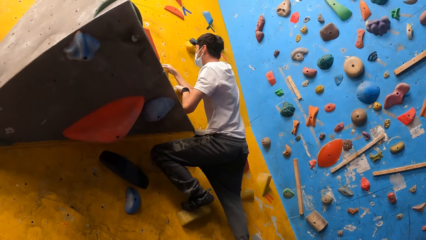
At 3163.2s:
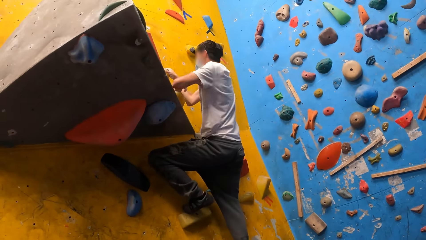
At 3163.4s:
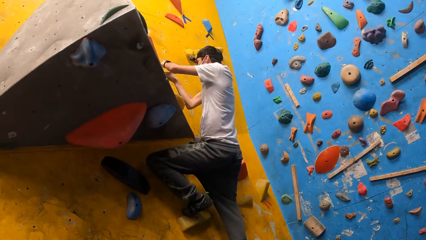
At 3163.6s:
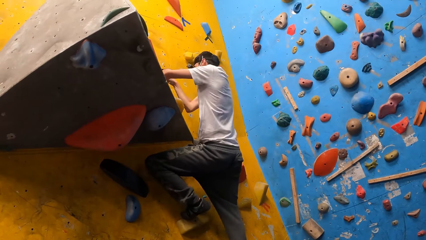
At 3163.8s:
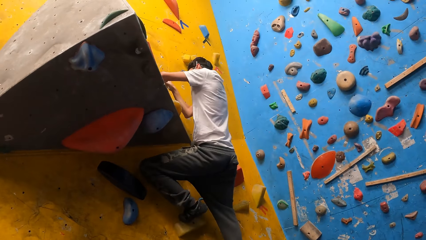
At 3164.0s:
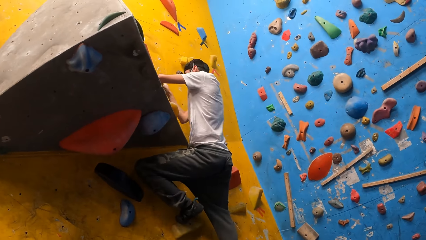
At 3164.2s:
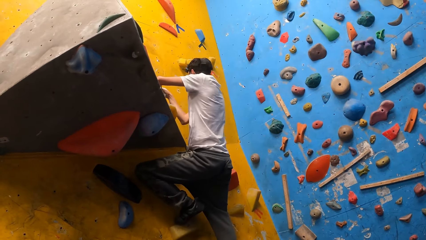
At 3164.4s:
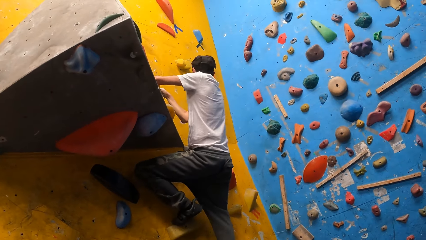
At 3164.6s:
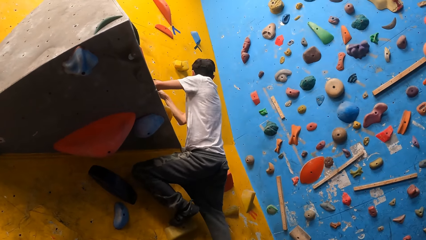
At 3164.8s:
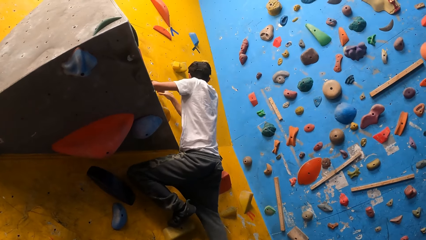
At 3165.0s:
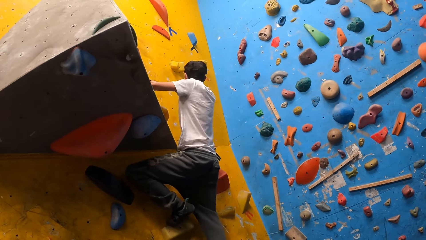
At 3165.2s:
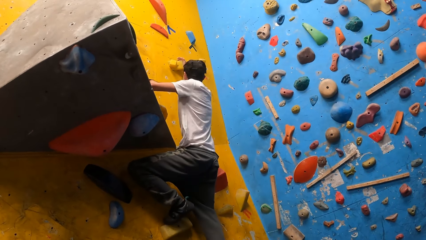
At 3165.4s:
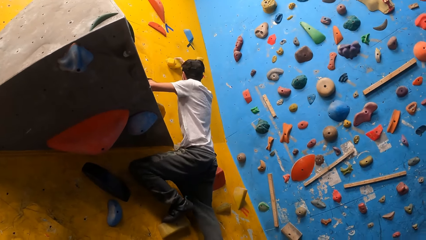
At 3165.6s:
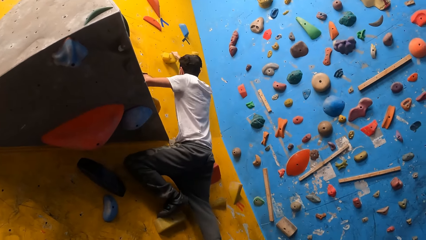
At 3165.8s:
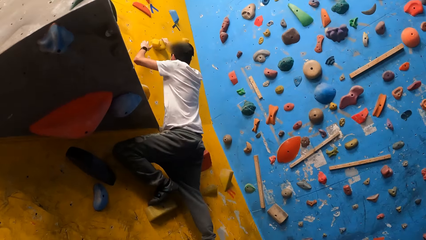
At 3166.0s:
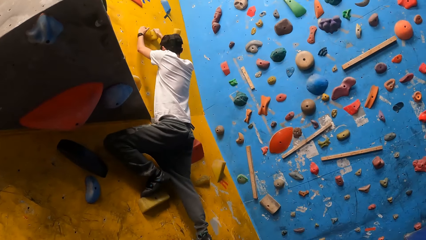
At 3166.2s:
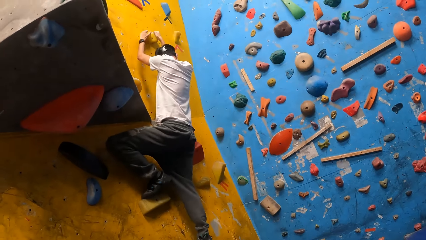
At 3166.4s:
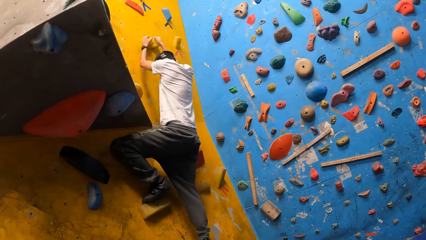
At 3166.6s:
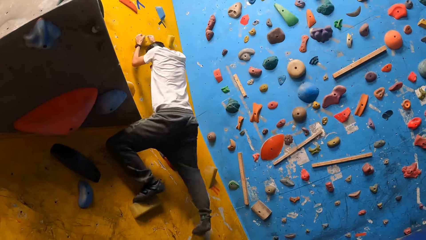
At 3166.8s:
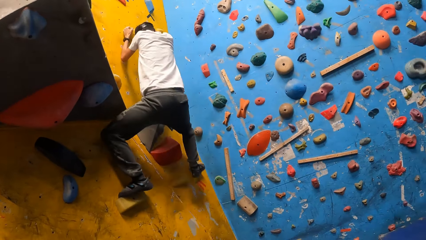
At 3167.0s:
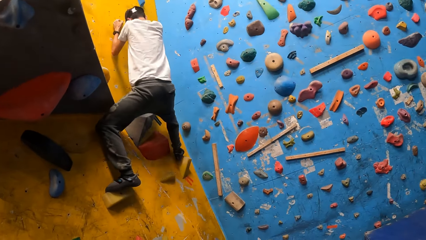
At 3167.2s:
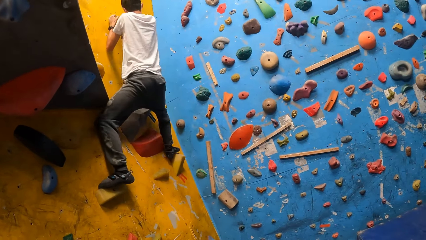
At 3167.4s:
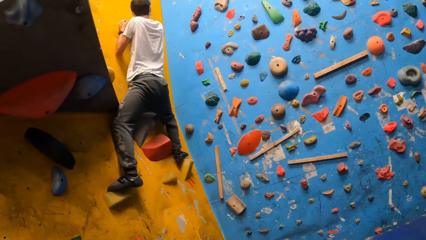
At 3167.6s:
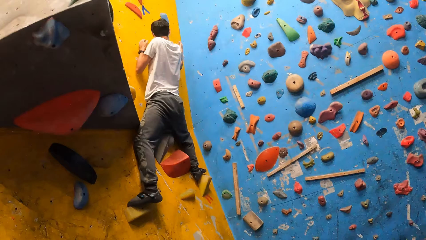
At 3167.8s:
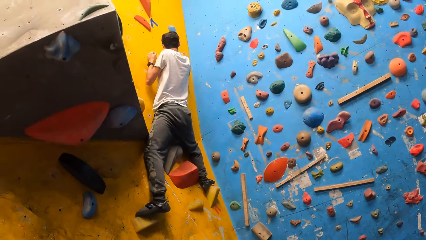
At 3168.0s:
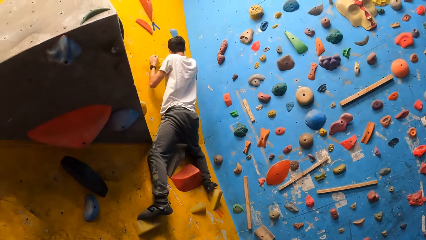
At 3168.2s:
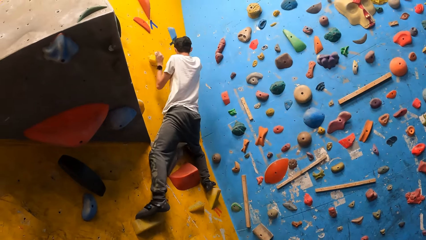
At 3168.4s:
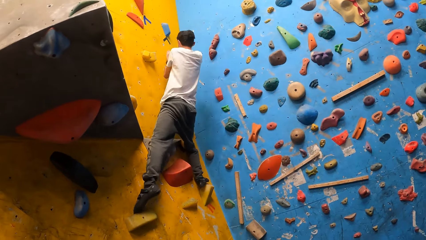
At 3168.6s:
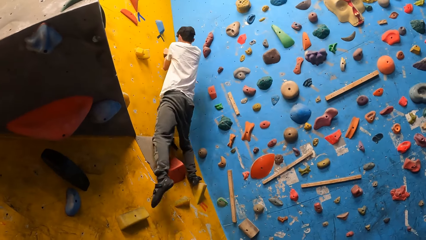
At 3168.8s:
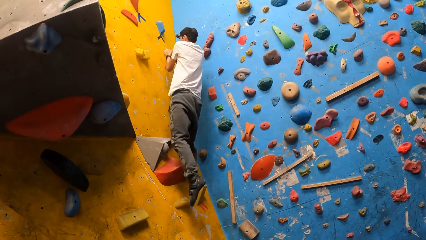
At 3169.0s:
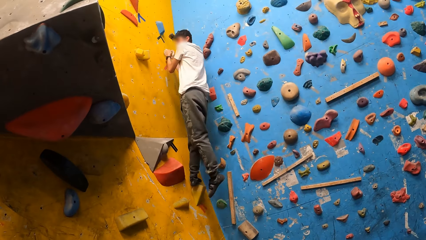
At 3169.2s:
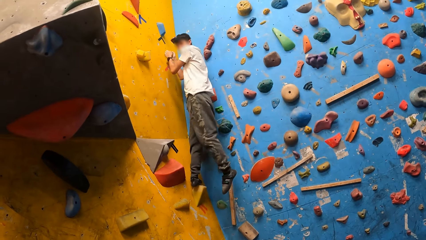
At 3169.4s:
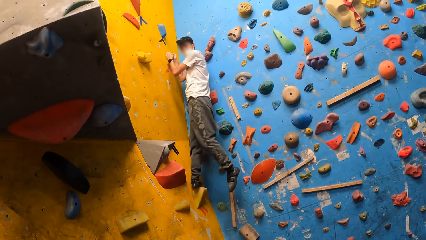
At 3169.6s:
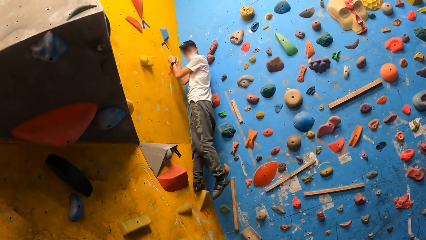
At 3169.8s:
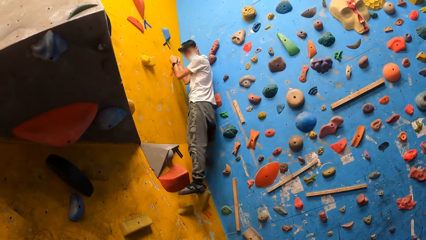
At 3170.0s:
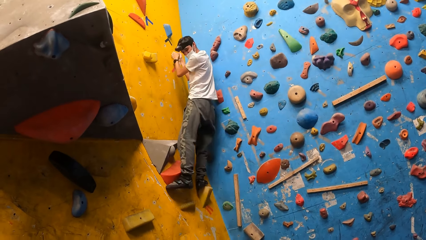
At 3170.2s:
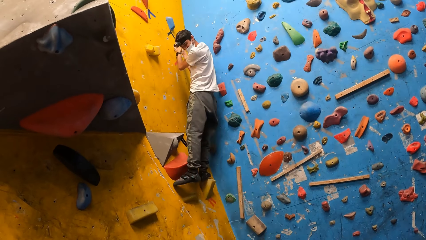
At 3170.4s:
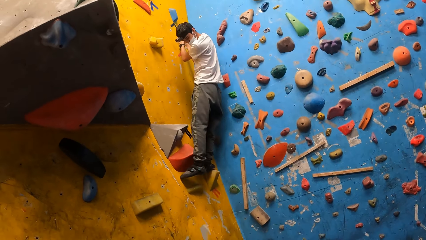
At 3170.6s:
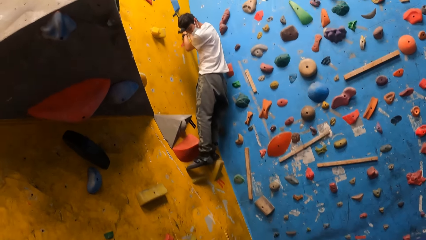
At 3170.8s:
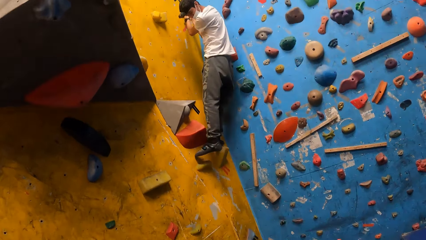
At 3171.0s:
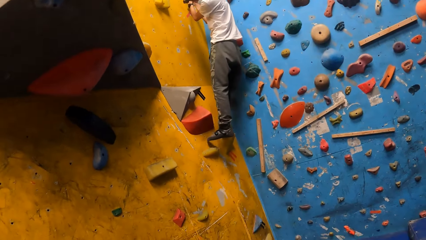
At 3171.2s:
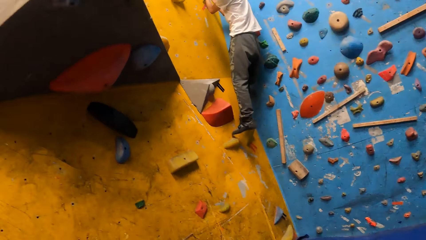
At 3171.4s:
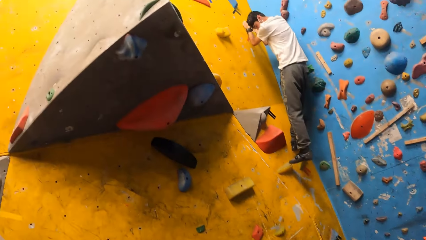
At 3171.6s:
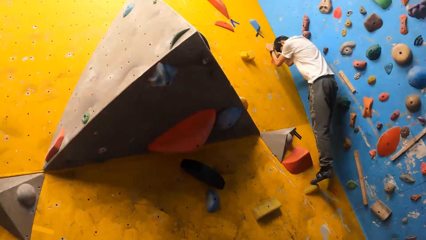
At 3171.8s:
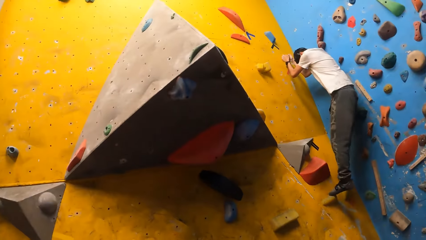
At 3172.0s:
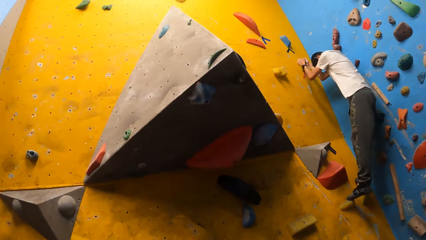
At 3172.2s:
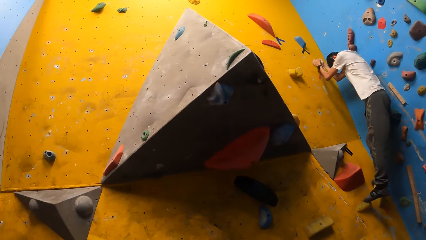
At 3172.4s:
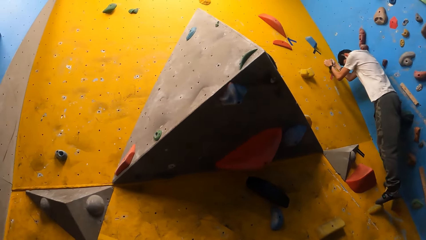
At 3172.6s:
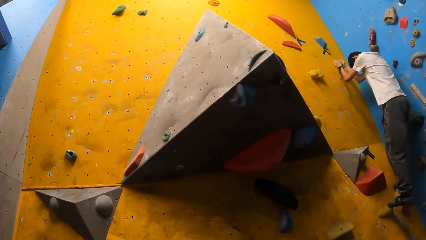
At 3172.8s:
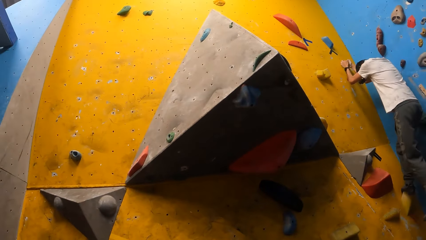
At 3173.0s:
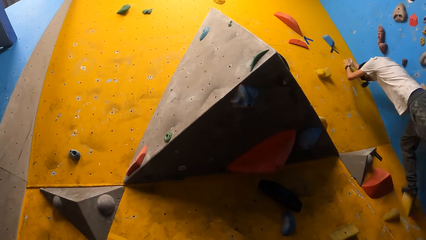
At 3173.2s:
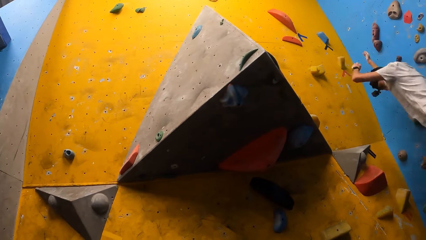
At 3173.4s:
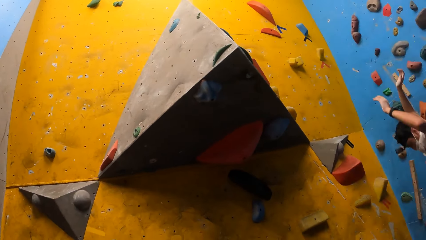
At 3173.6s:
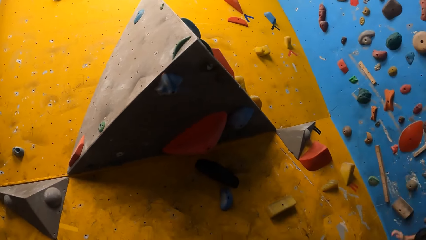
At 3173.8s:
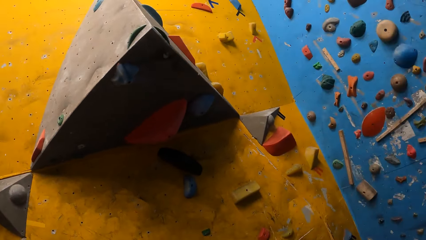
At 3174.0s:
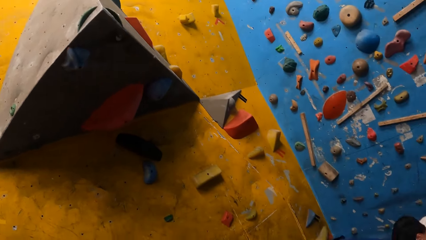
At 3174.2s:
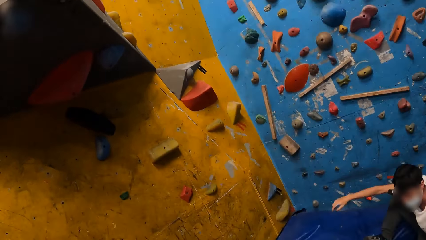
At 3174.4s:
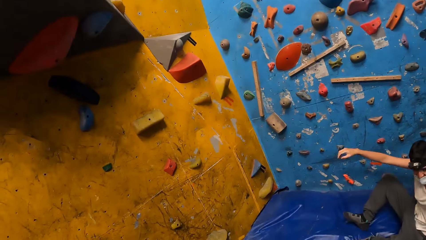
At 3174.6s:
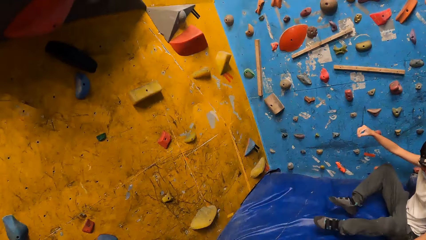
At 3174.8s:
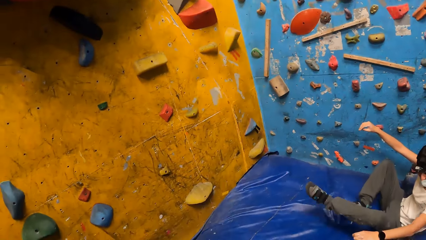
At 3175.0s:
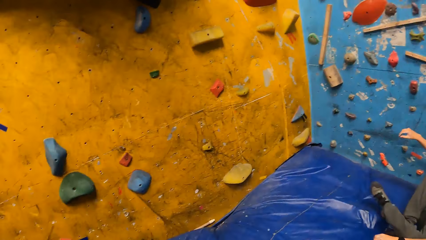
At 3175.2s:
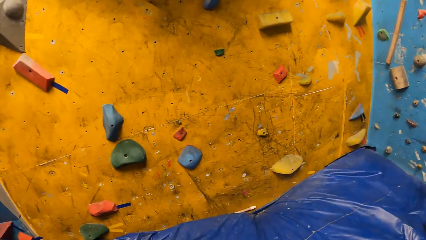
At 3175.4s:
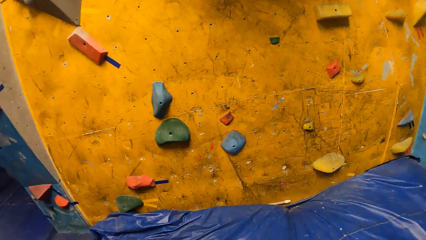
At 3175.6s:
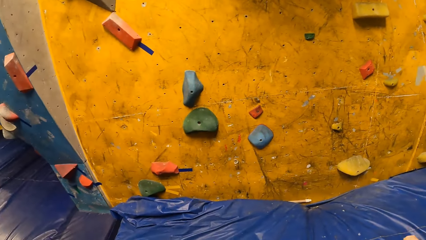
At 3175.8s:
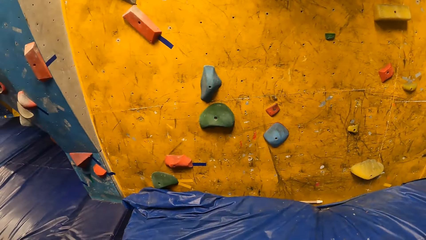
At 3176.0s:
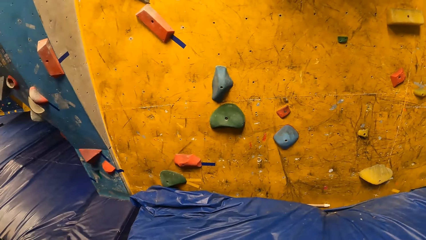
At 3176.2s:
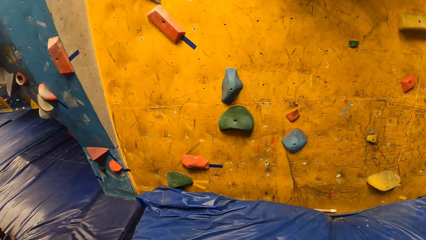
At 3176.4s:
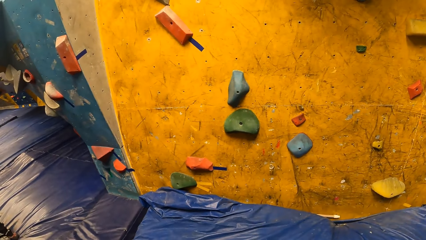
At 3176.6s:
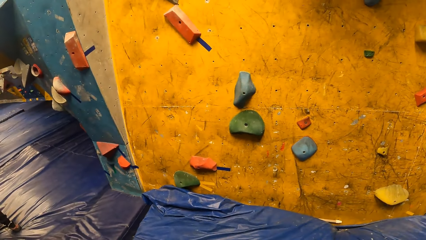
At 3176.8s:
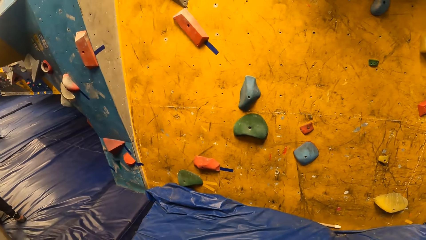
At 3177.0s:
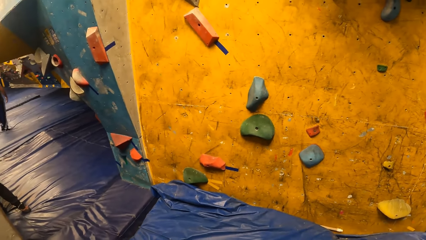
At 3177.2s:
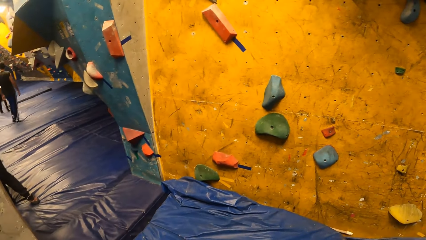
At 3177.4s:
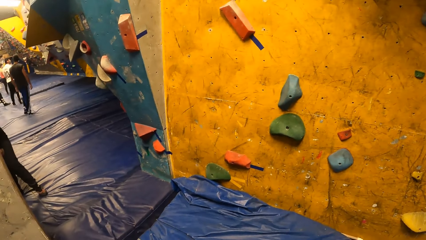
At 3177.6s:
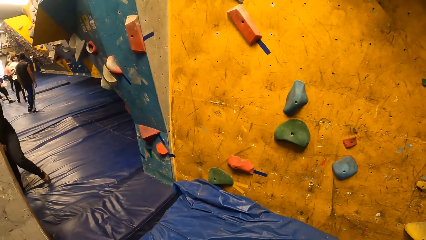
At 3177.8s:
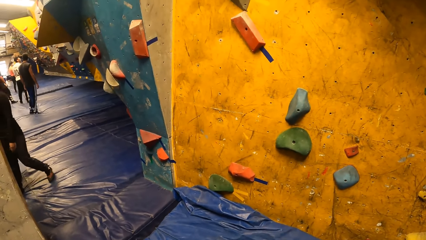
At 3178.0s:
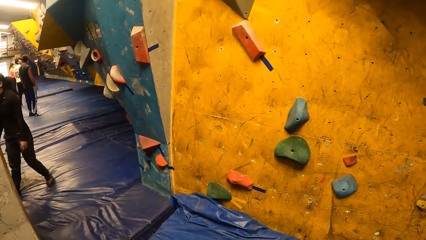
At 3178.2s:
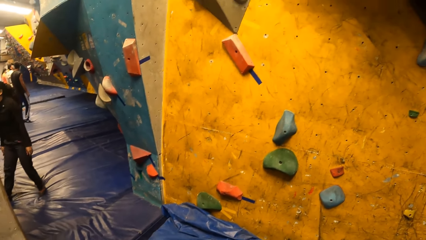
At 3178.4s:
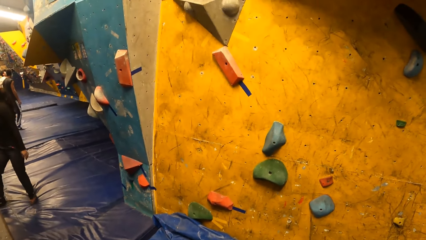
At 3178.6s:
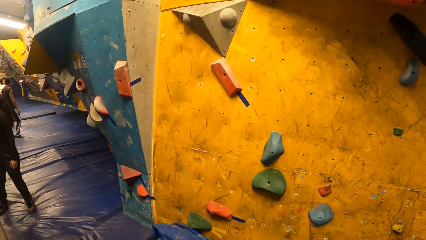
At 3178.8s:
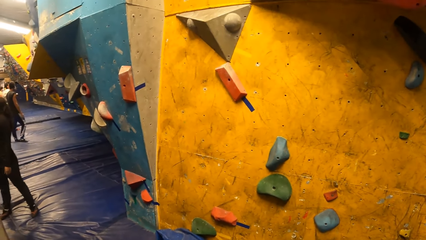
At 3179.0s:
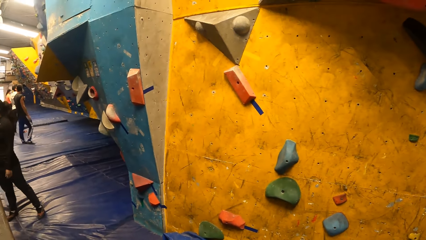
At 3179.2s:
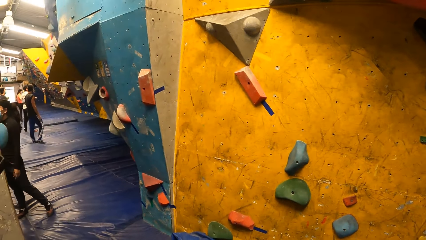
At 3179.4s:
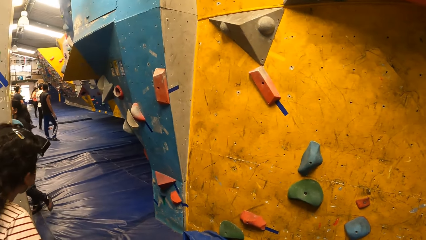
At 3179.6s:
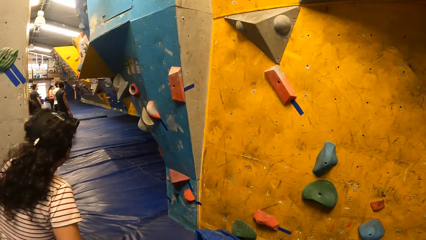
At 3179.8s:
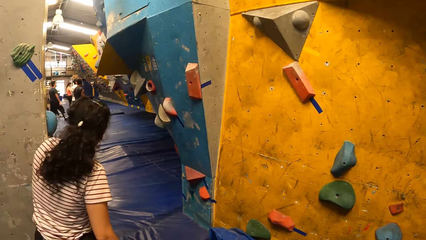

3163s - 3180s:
The man jumps down from the bouldering wall.
